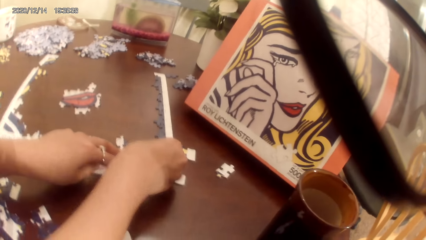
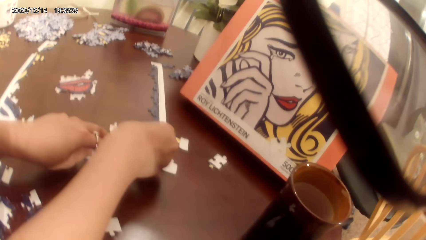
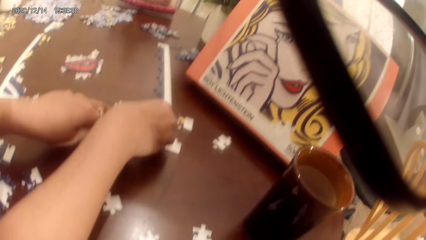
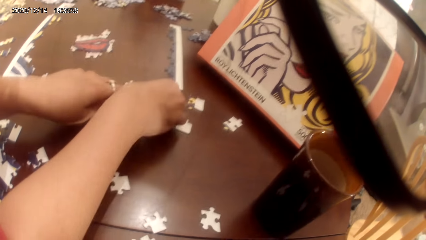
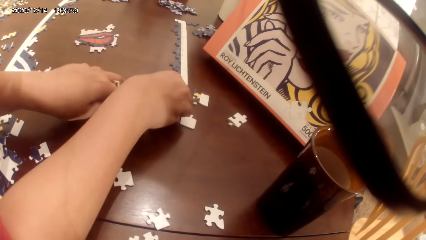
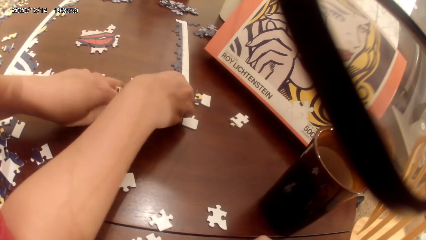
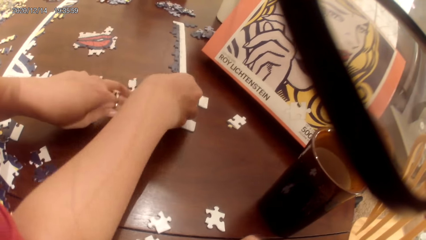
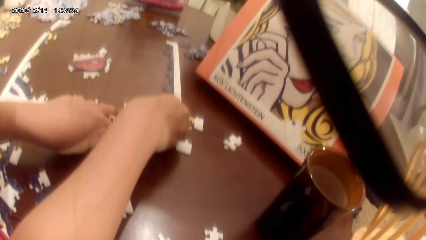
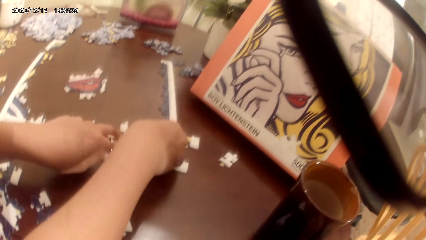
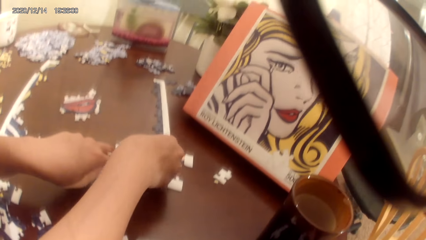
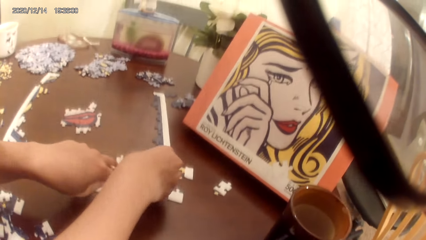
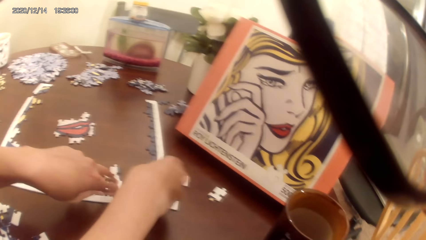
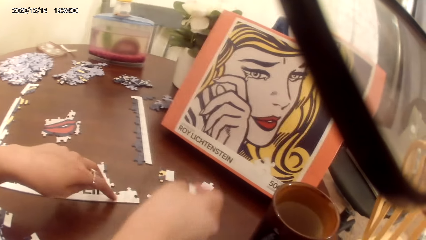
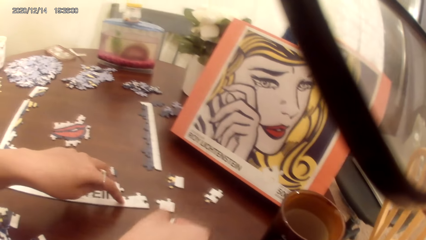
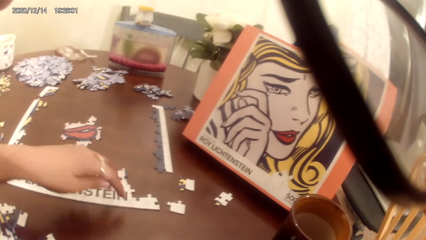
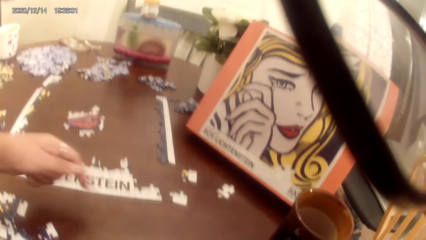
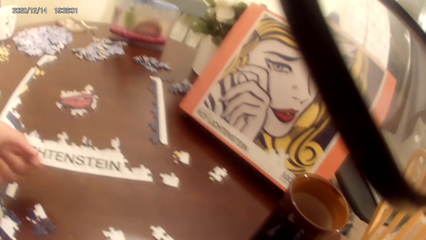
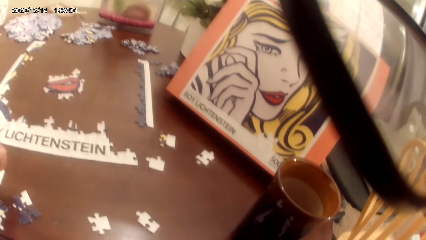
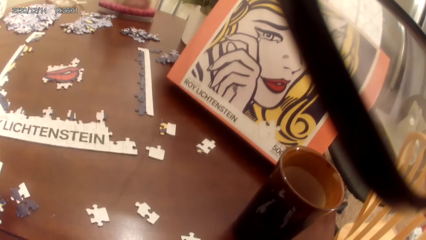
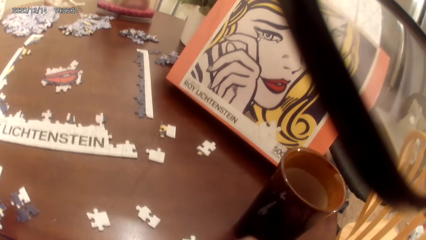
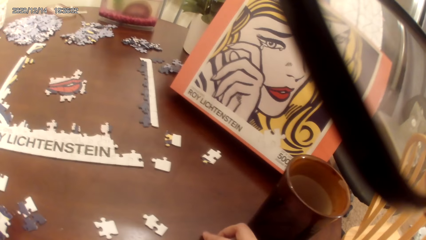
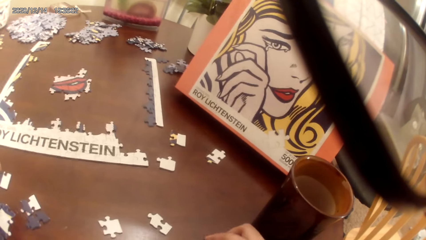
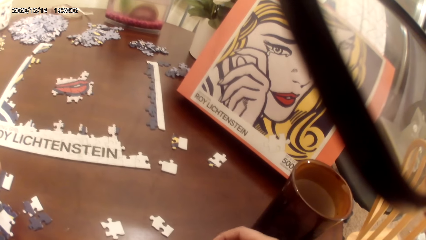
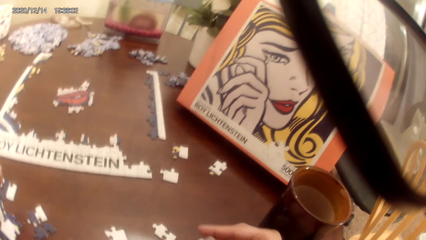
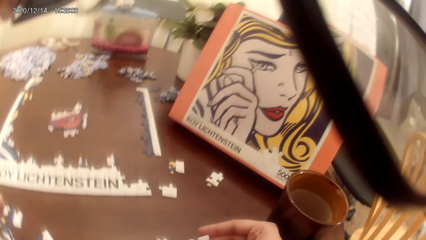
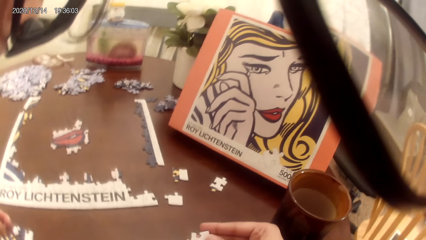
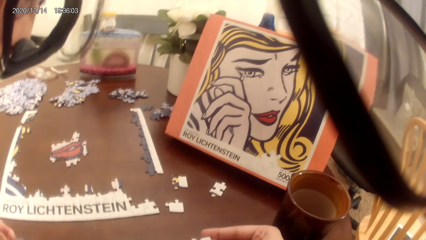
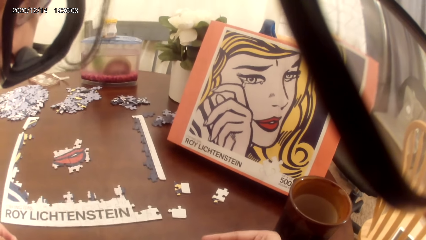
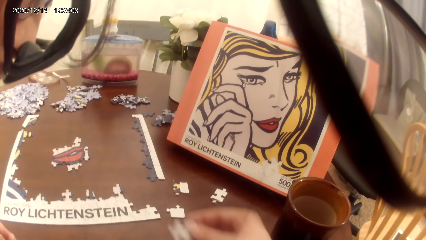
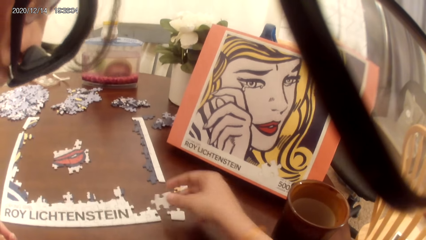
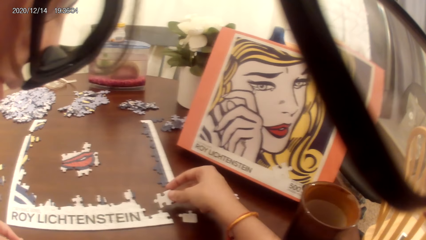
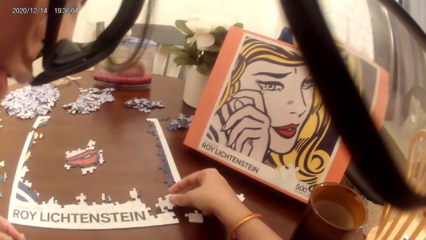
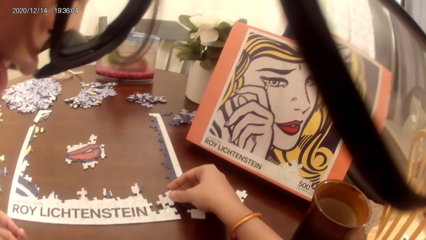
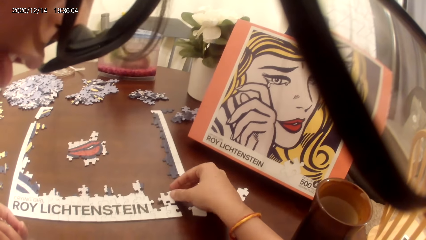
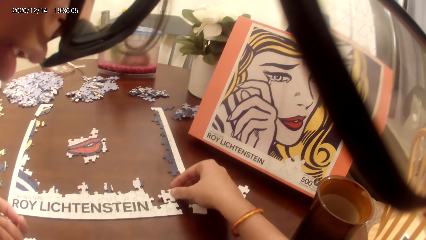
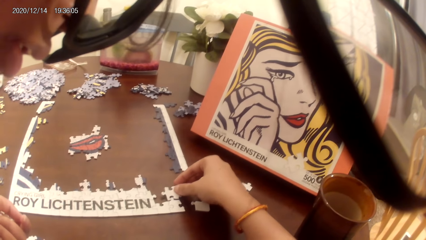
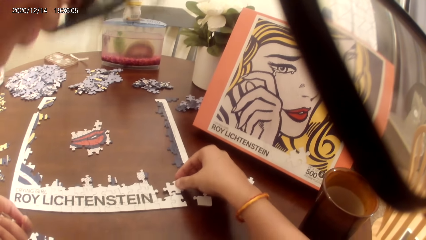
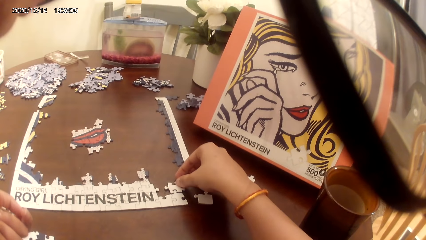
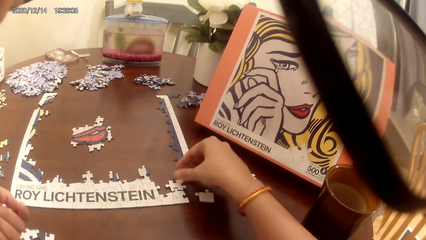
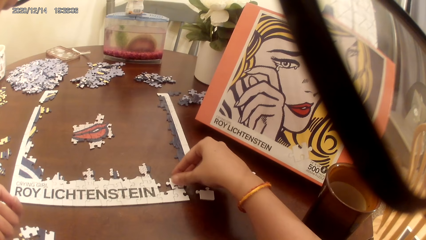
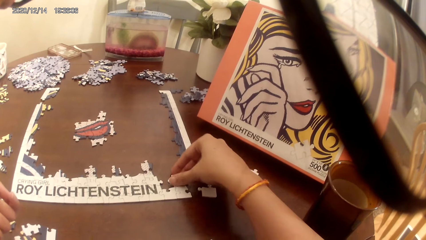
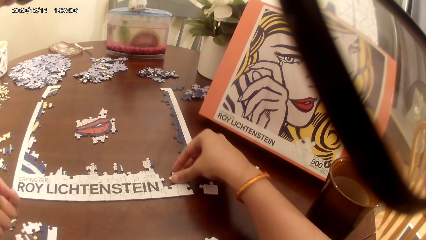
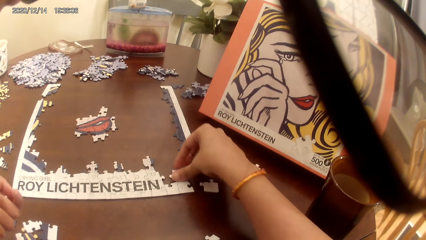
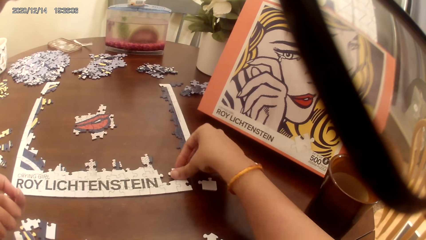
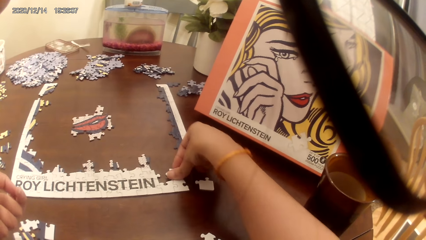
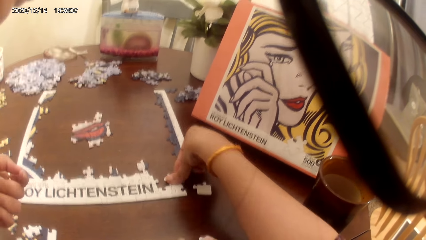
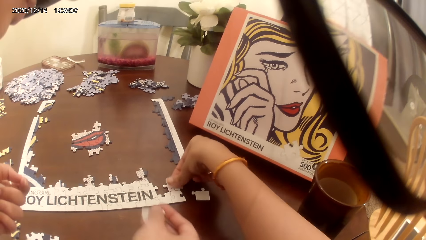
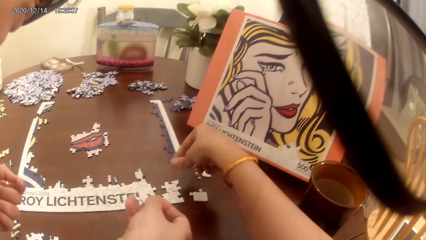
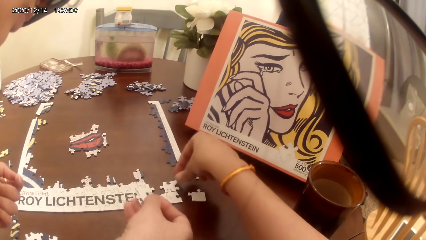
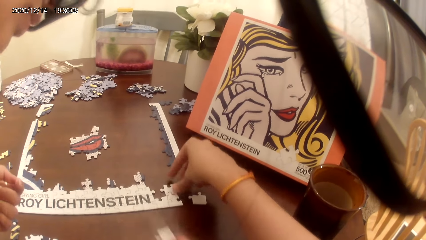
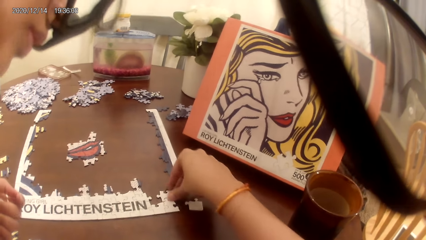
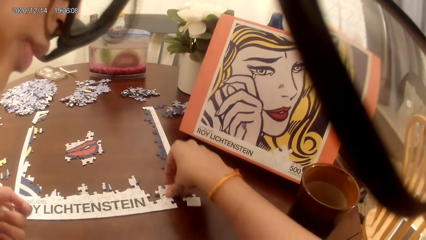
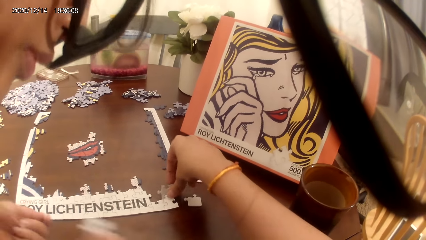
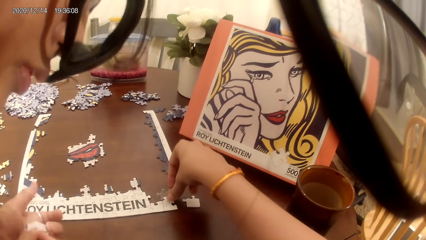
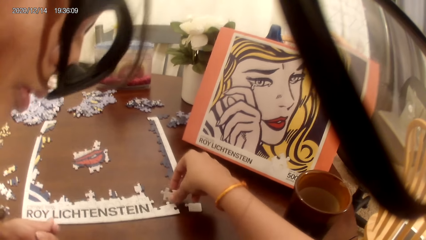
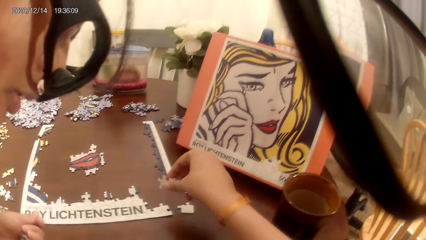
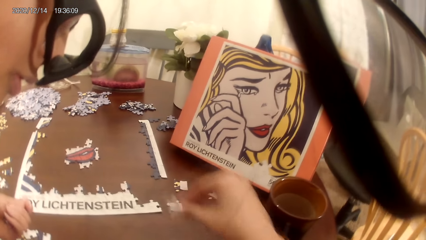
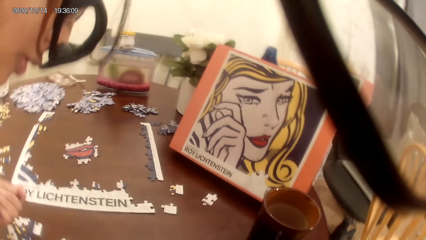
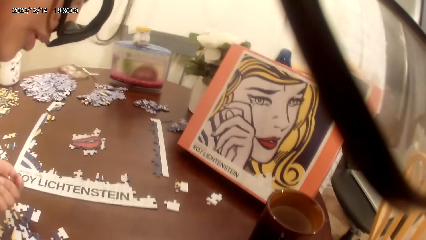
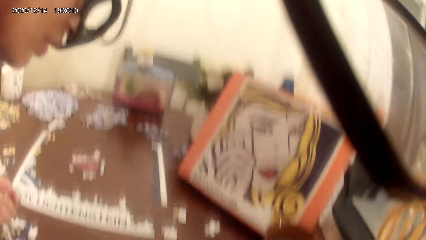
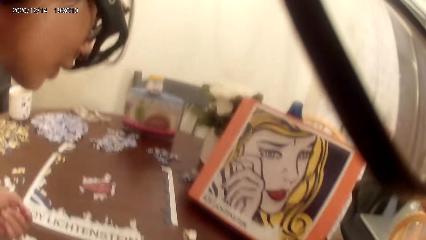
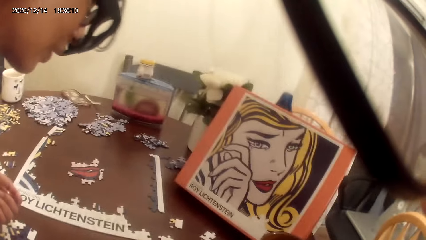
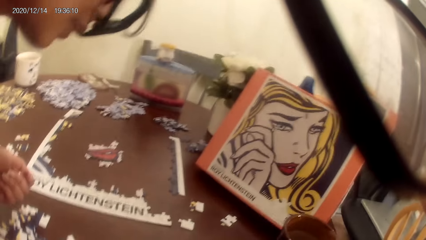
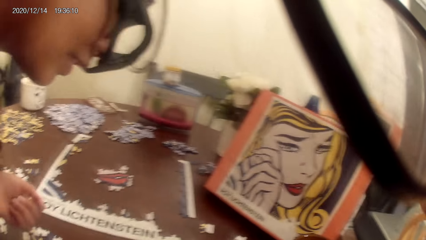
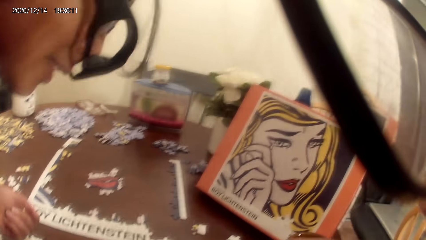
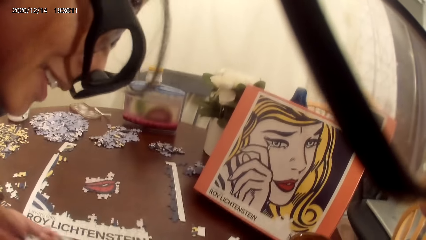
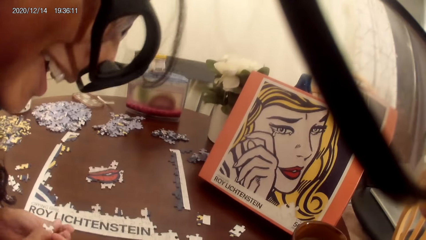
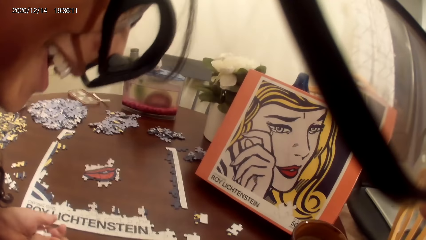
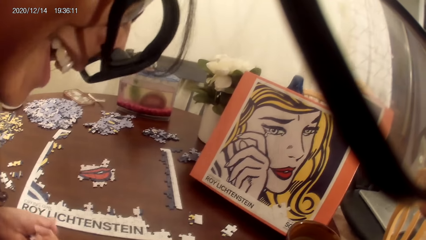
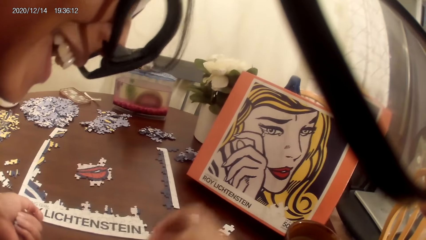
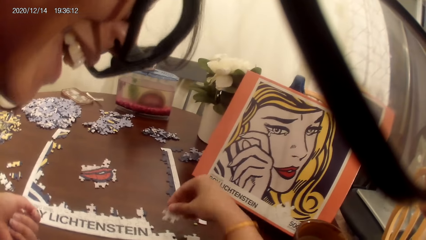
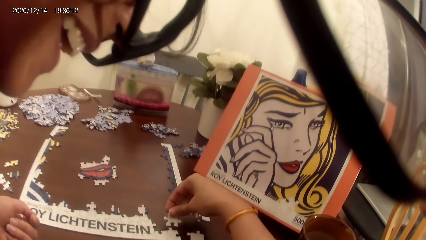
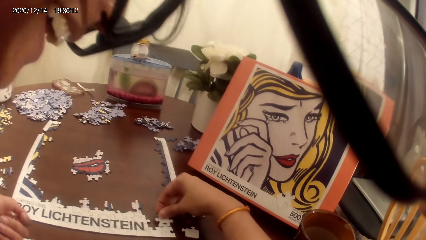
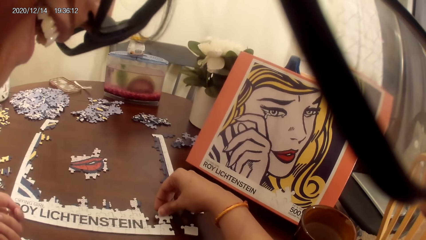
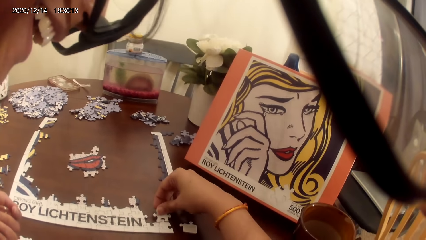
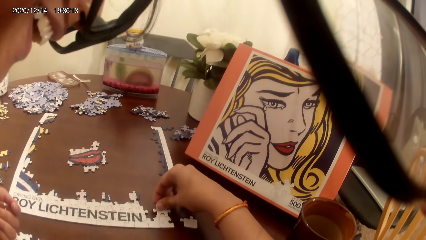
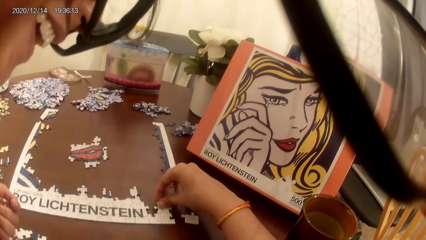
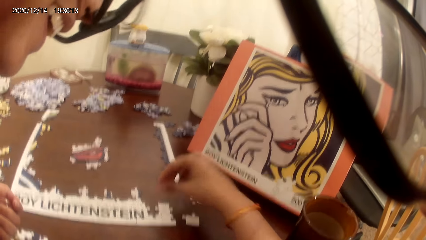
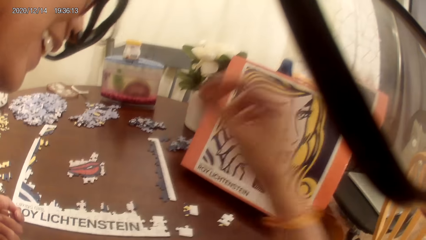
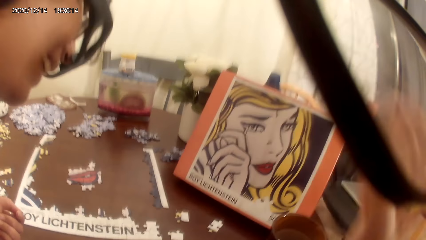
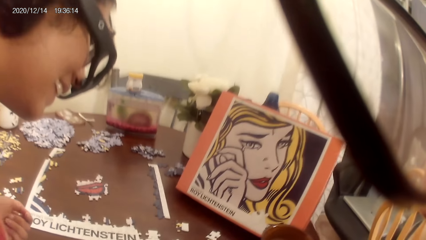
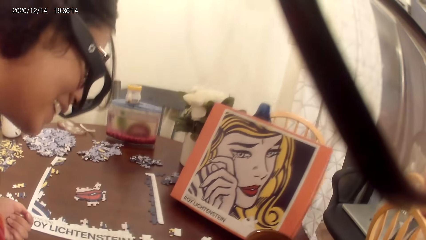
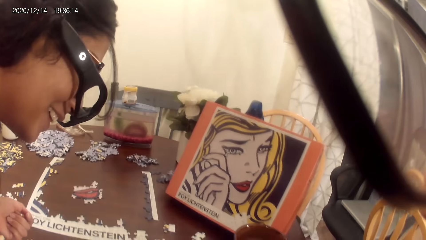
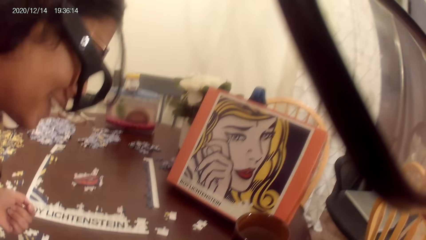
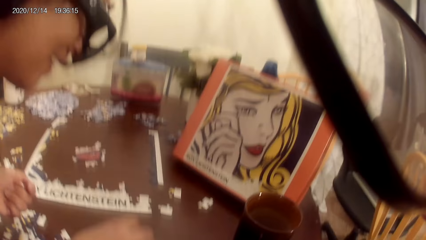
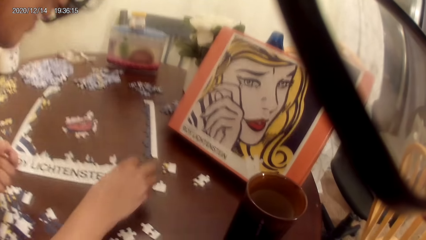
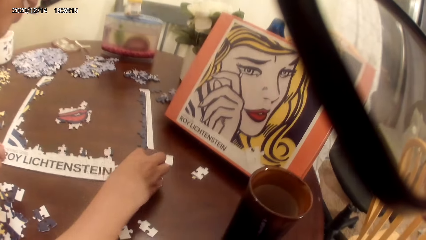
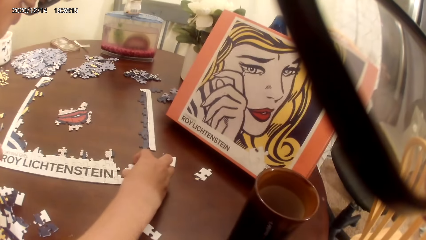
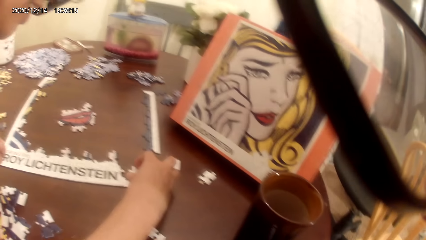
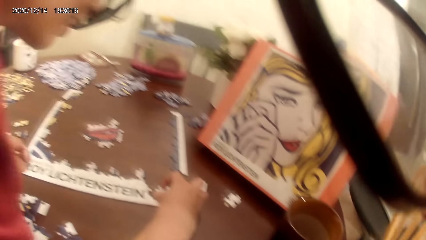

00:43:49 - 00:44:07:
A lady plays a puzzle game. The camera wearer plays the puzzle game. They stare at the portrait and raise a hand.
